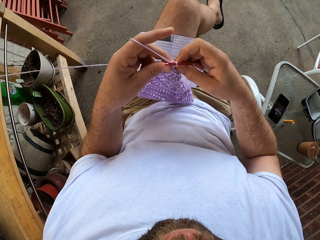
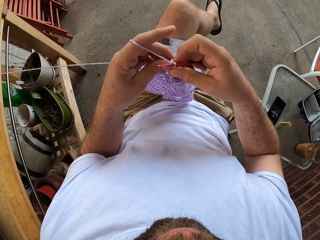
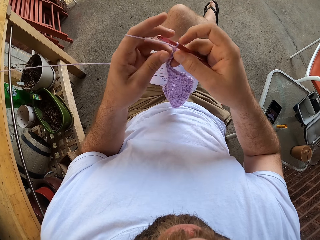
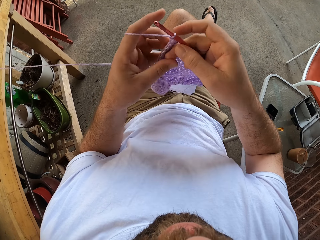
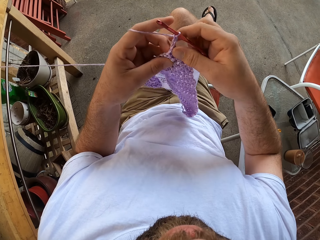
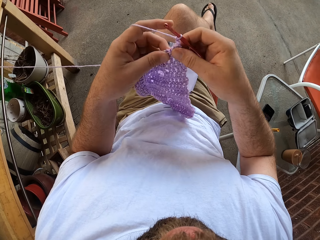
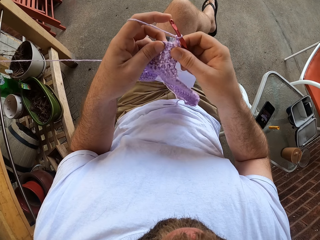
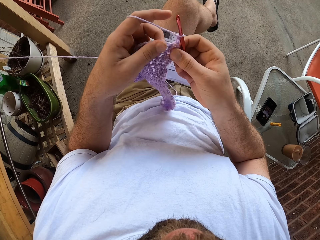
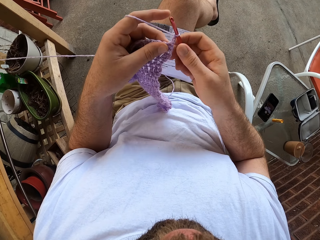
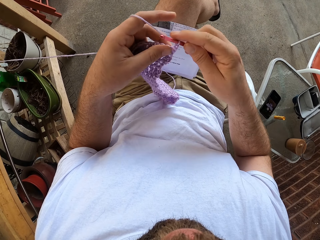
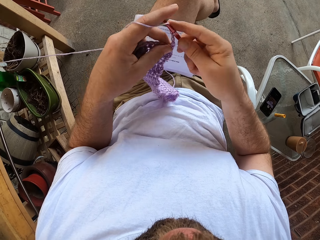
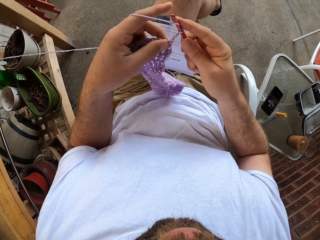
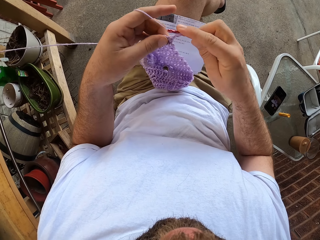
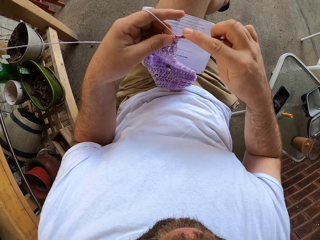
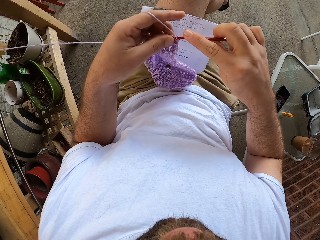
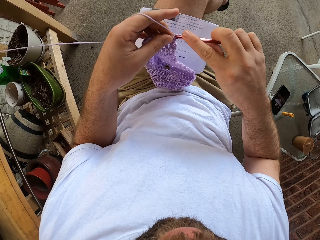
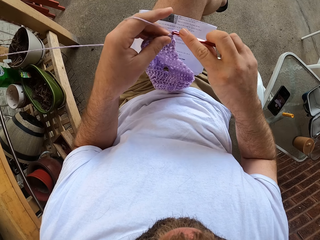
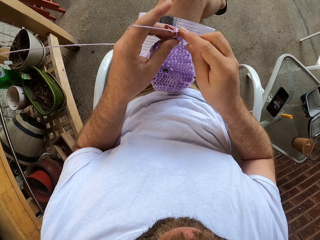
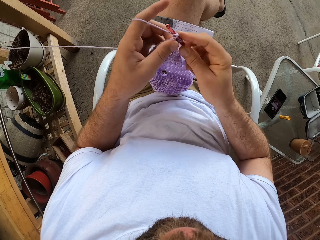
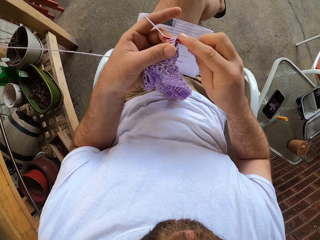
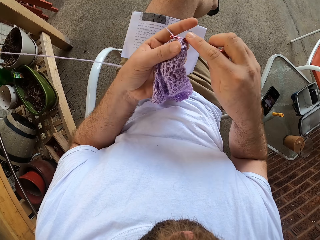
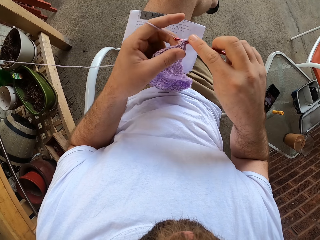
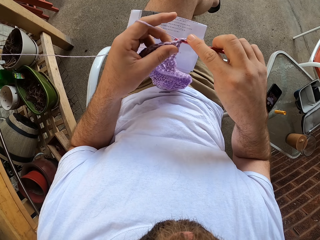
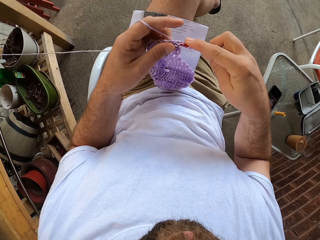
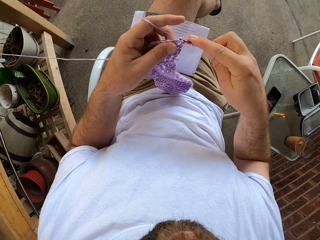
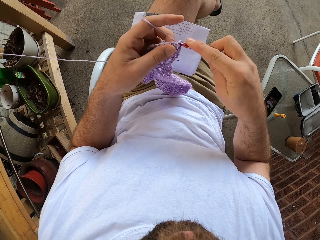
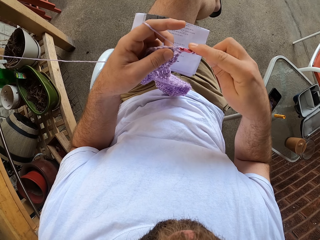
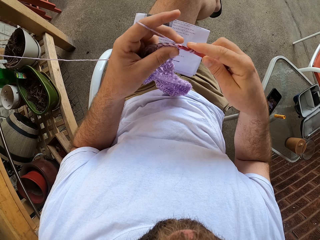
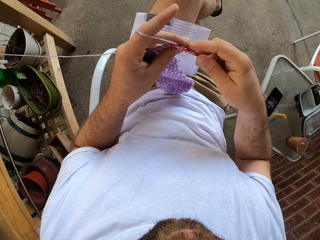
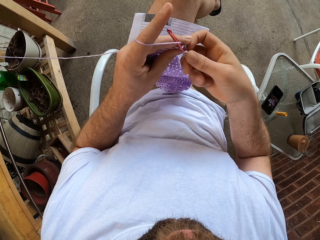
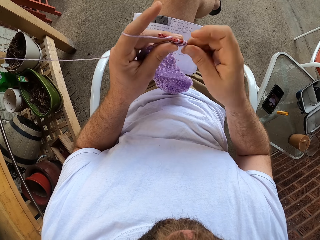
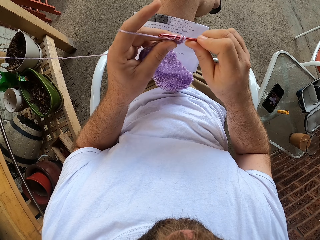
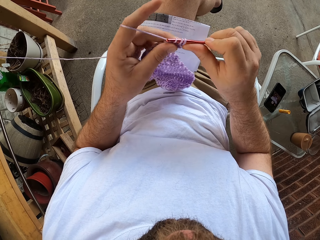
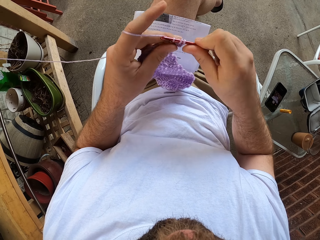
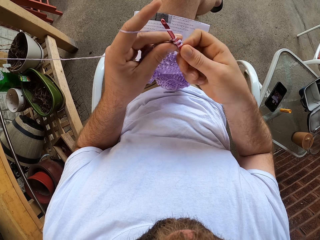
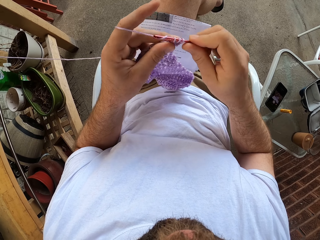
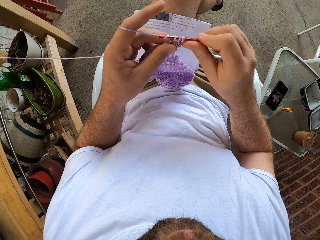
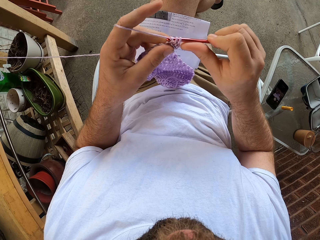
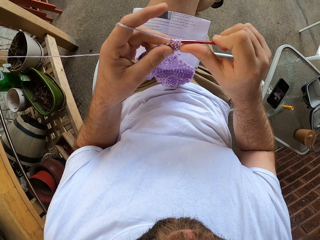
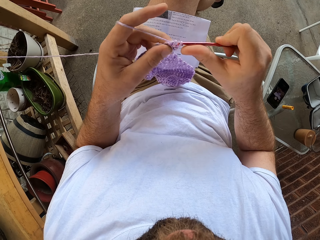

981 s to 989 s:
The camera wearer adjusts the fabric with both hands. He turns the fabric and holds the fabric. He continues to knit the fabric with the needle in his right hand and the thread in his left hand.

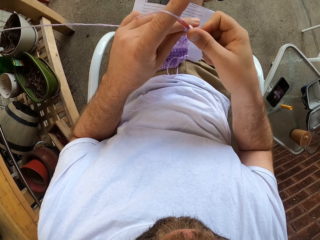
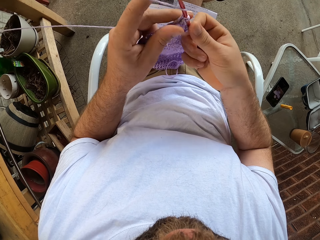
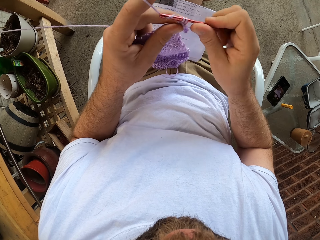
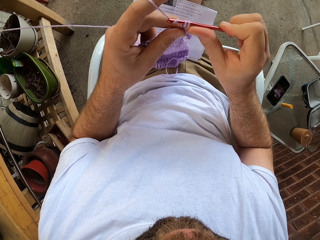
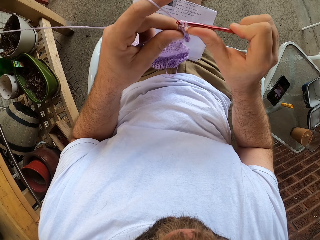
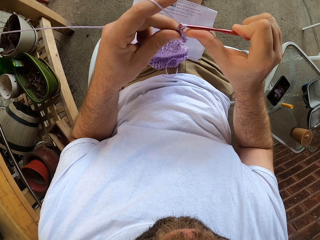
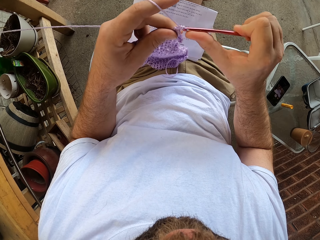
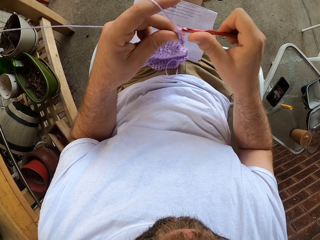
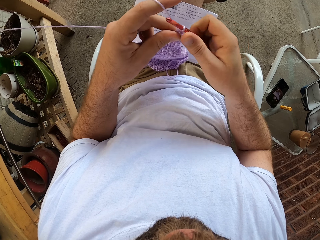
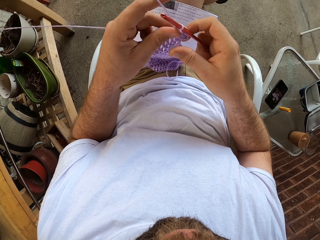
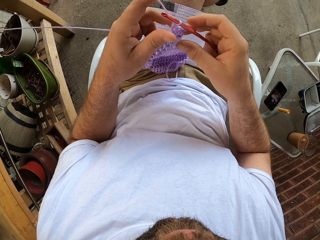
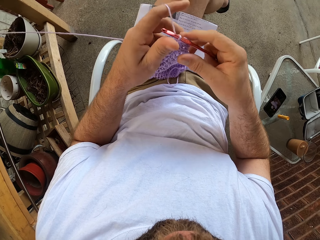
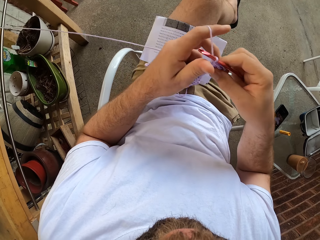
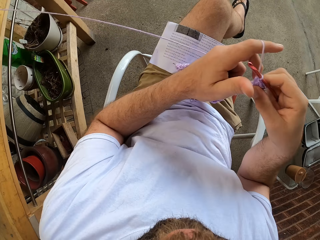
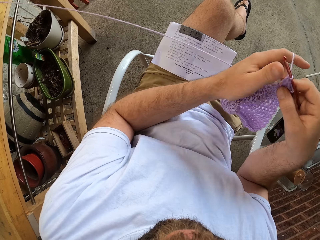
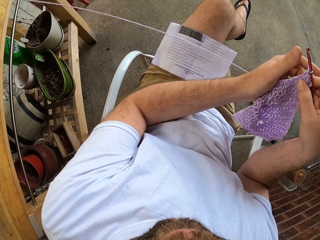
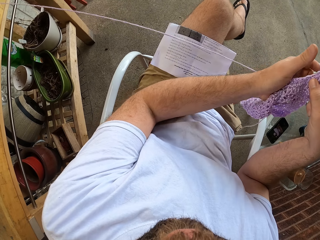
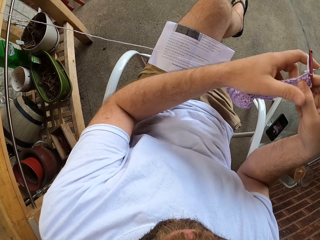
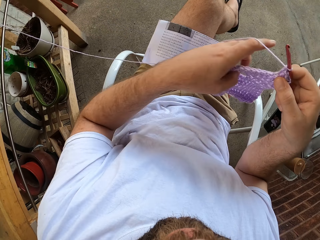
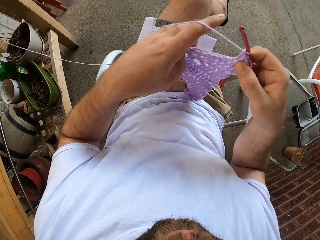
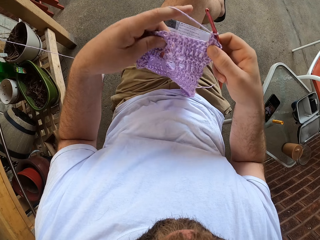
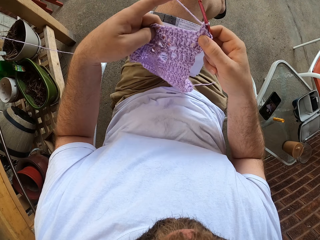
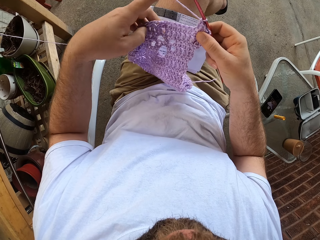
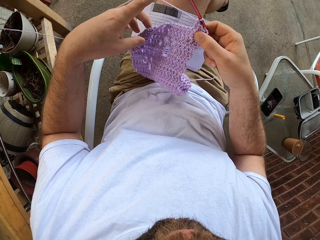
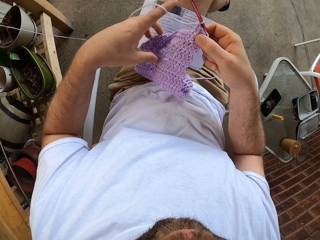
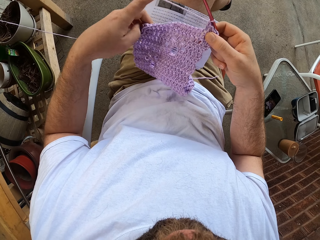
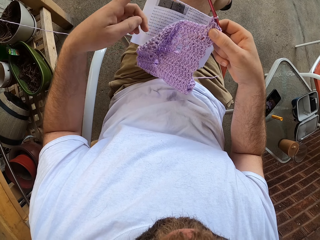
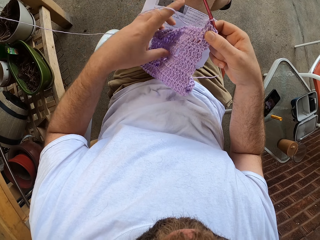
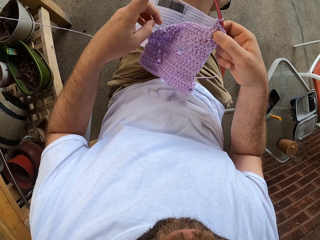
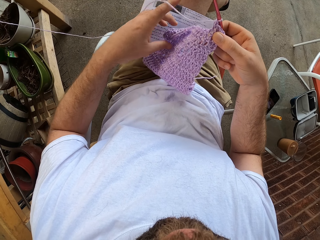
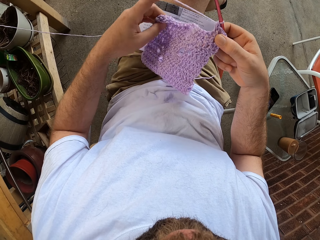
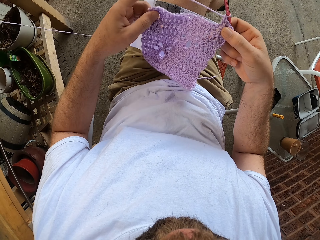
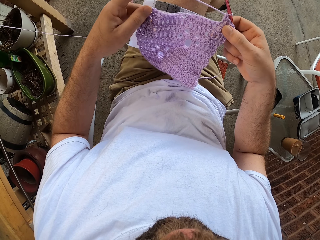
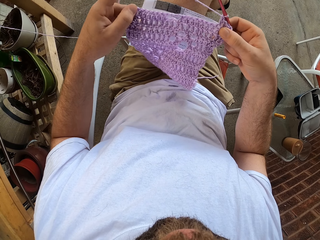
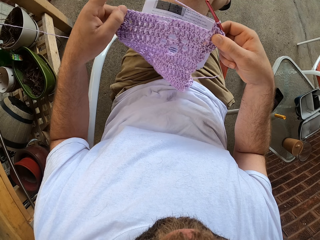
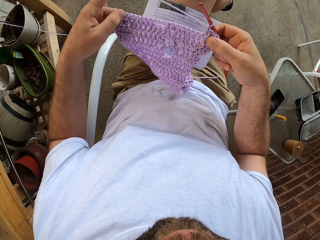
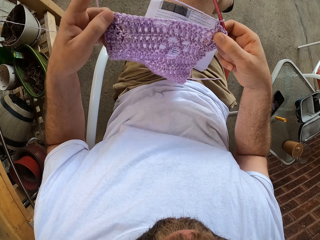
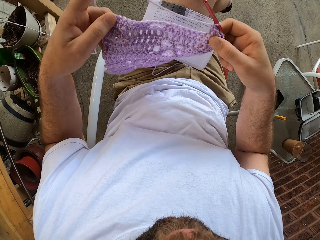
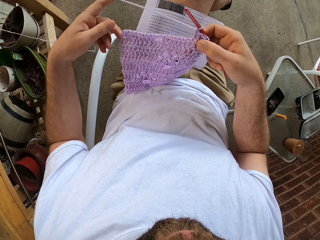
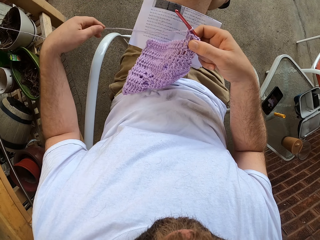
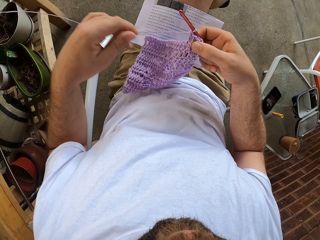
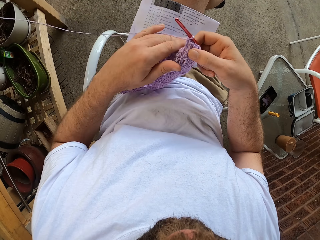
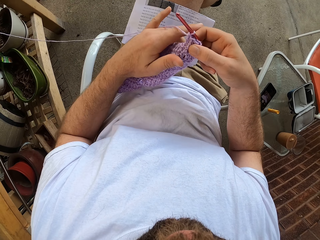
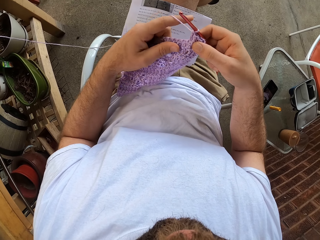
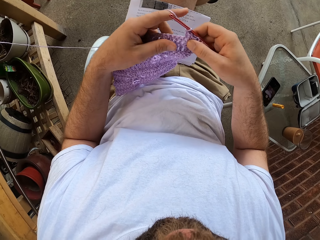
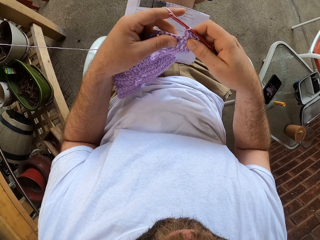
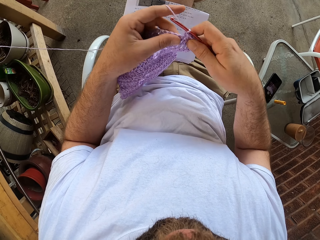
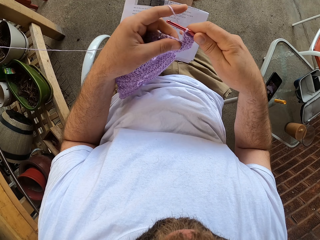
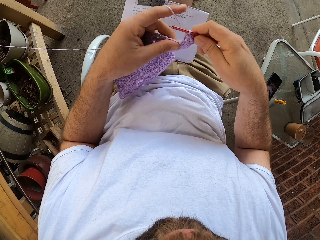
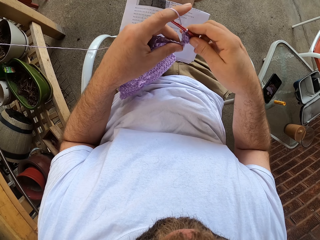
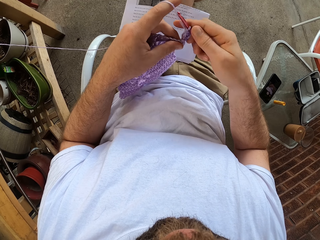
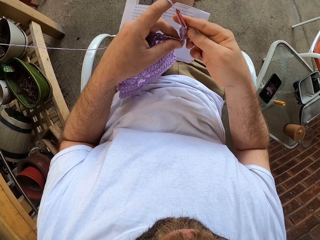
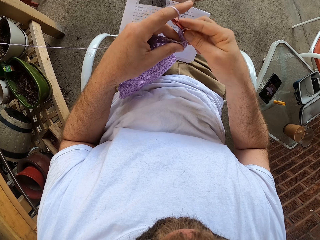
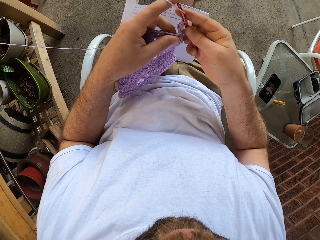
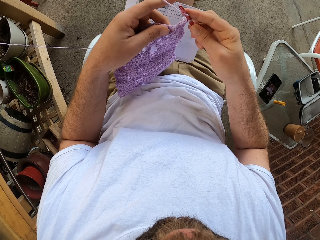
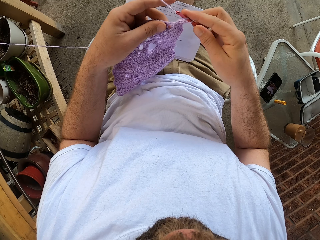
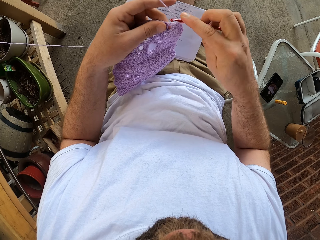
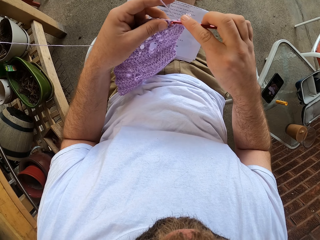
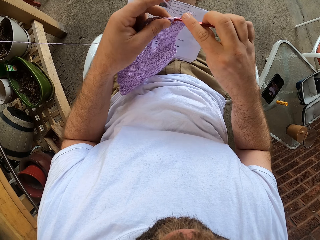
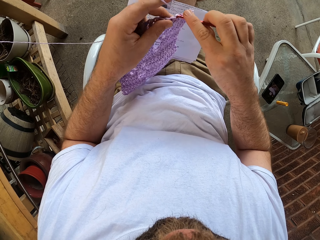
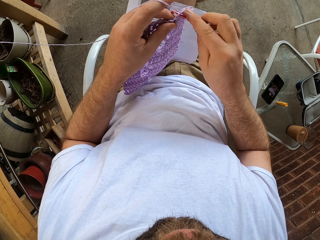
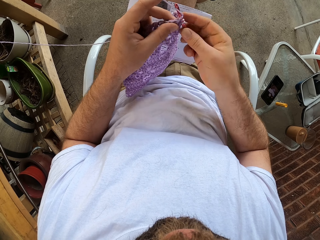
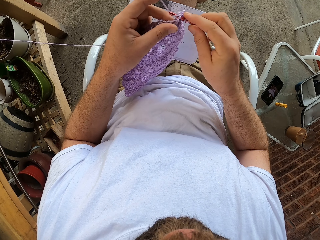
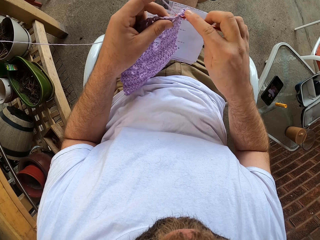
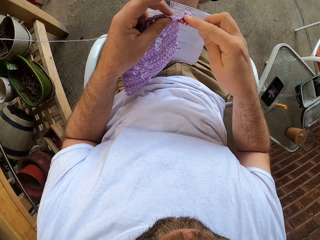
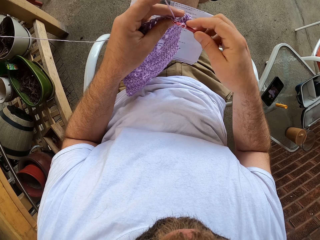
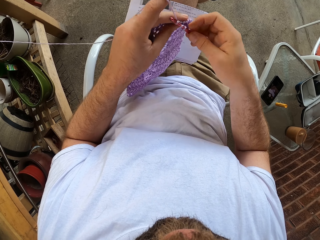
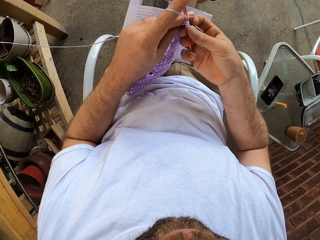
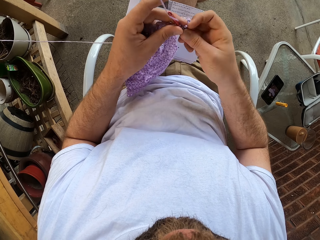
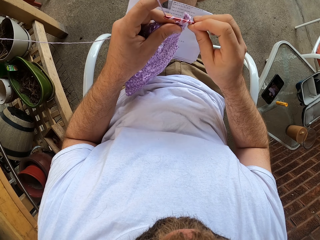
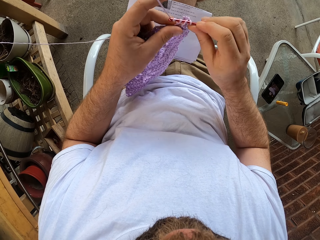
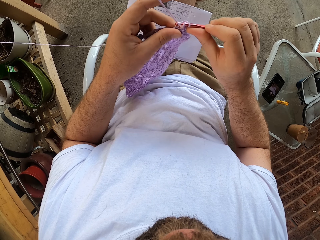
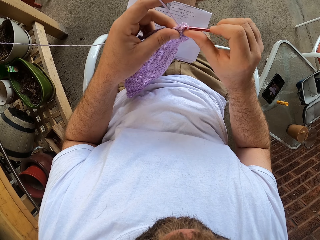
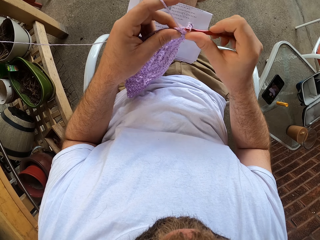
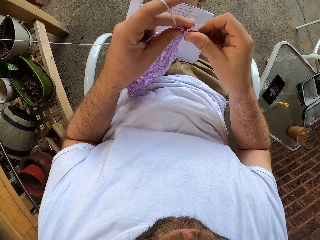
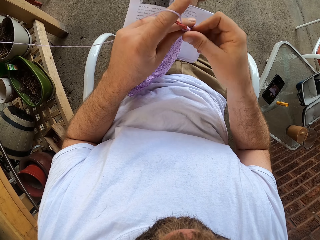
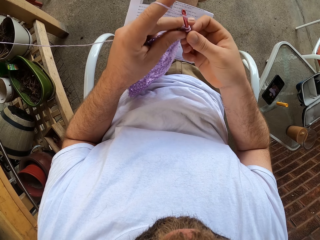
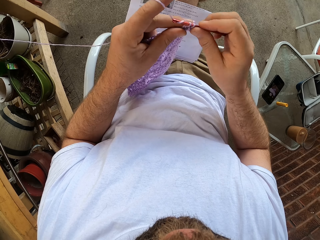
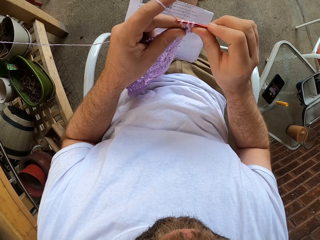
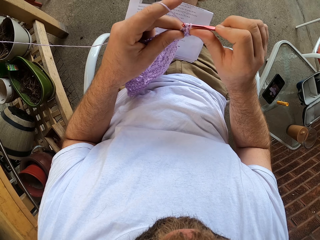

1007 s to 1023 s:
The camera wearer adjusts the fabric with both hands. He pulls the thread, holds the fabric, straightens the fabric and holds the fabric. He continues to knit the fabric with the needle in his right hand and the thread in his left hand.
